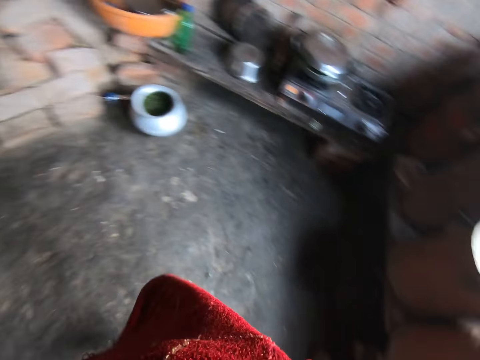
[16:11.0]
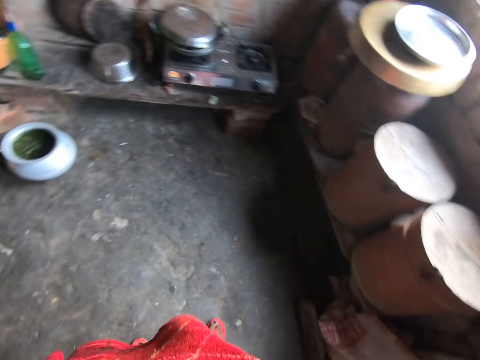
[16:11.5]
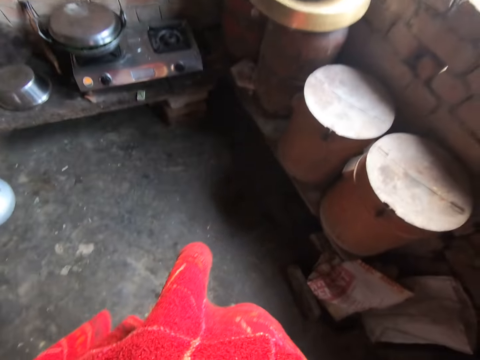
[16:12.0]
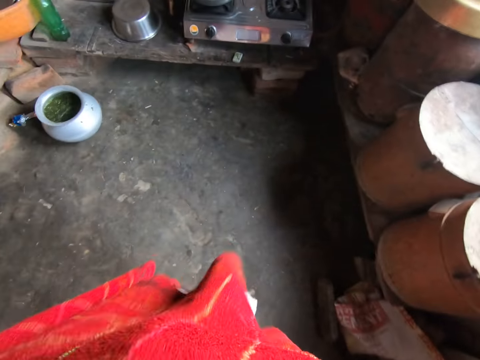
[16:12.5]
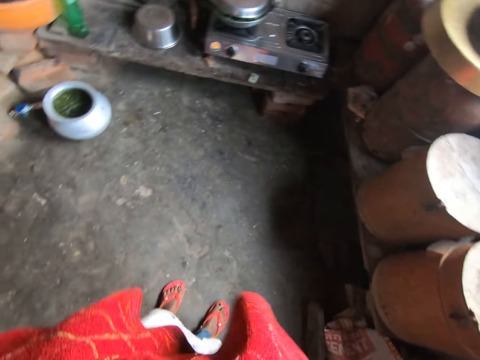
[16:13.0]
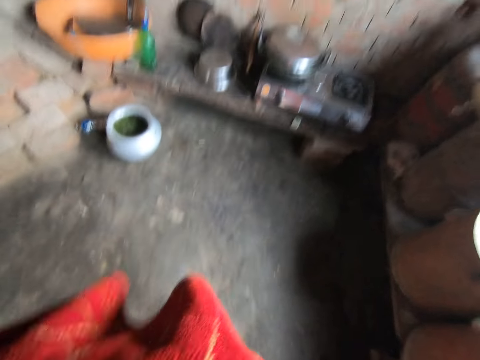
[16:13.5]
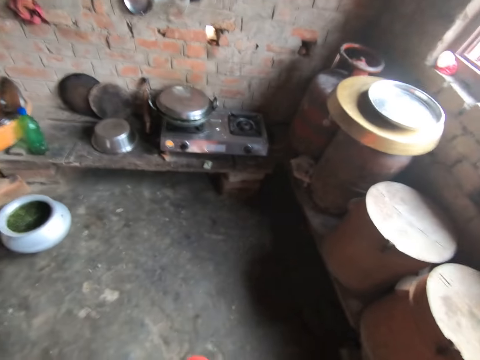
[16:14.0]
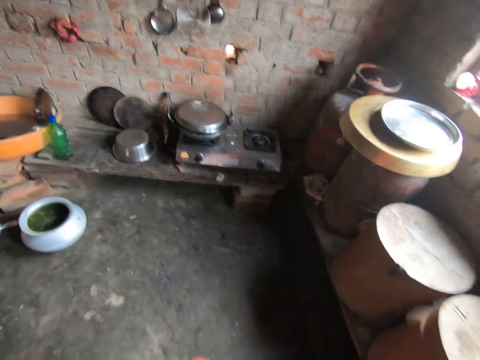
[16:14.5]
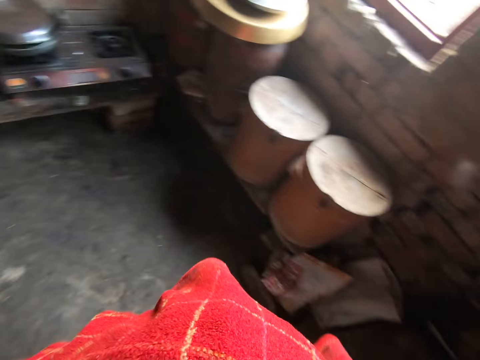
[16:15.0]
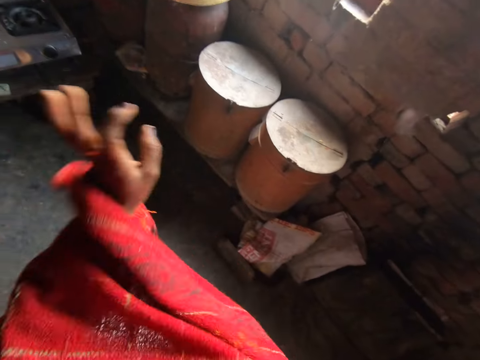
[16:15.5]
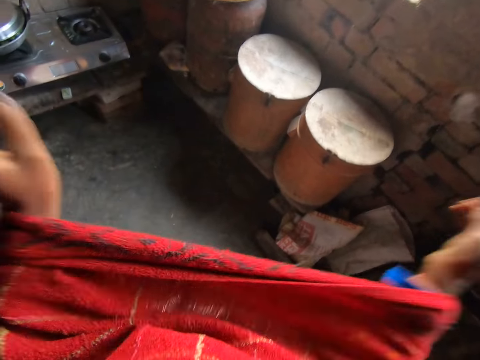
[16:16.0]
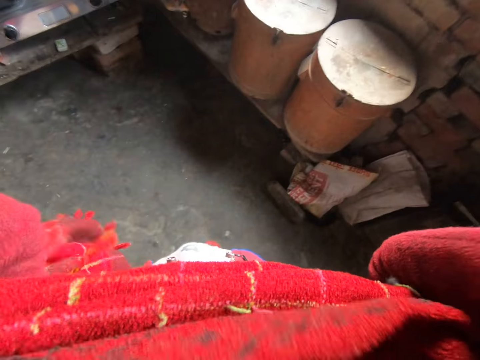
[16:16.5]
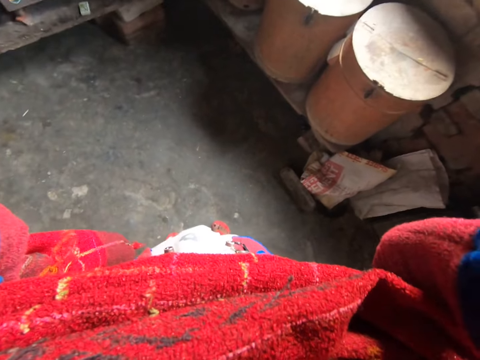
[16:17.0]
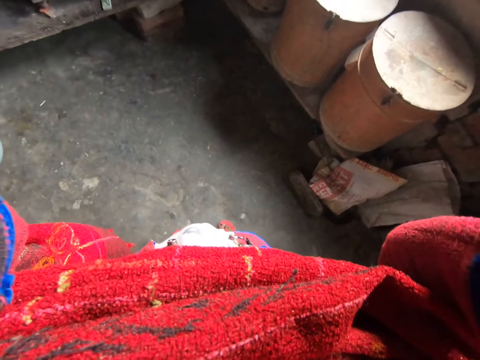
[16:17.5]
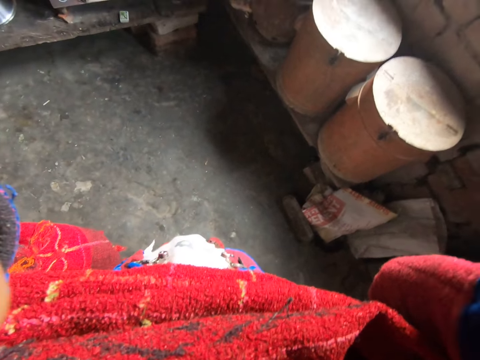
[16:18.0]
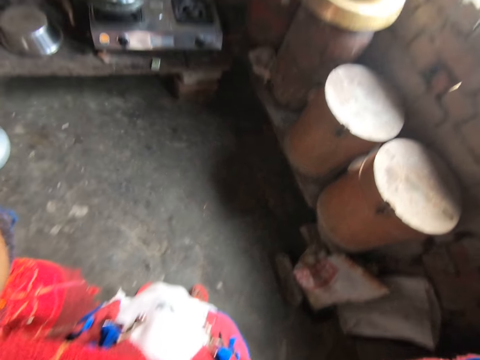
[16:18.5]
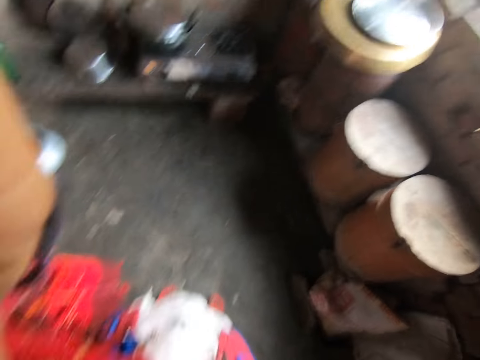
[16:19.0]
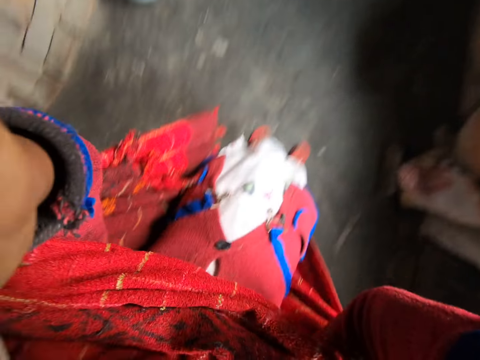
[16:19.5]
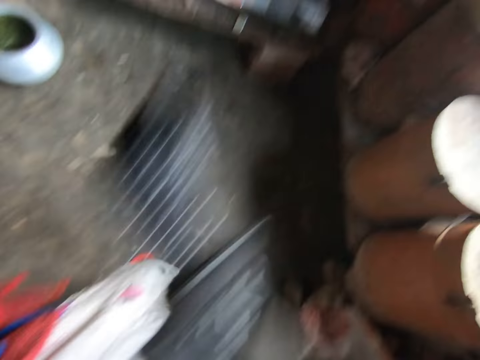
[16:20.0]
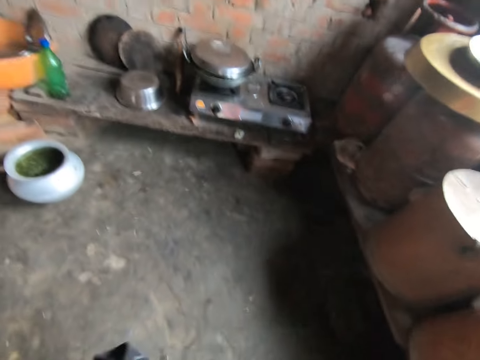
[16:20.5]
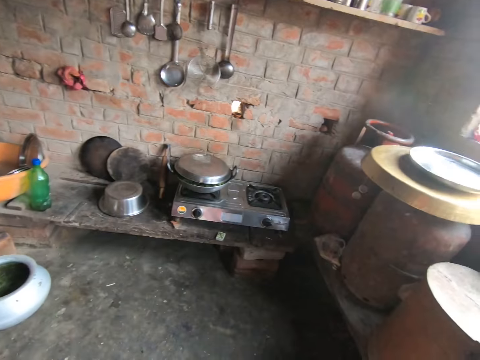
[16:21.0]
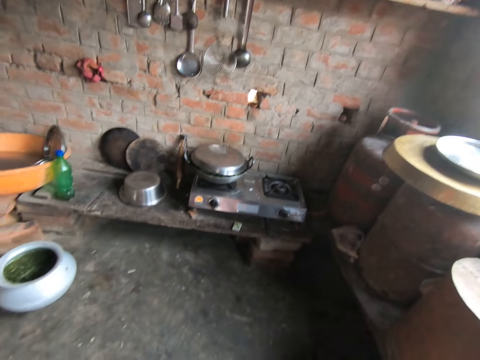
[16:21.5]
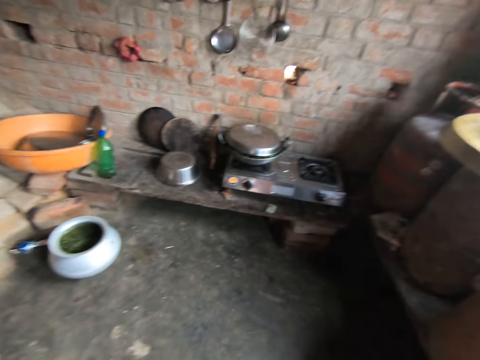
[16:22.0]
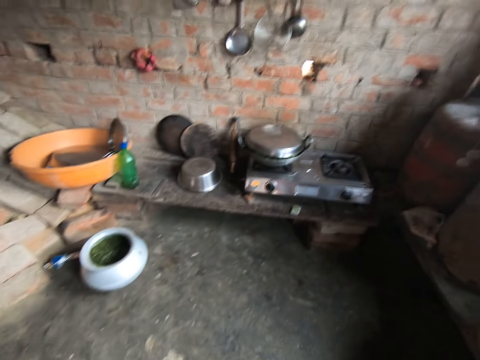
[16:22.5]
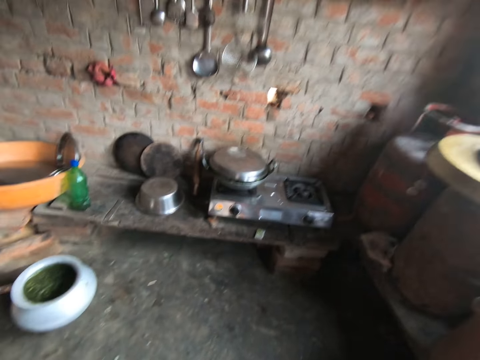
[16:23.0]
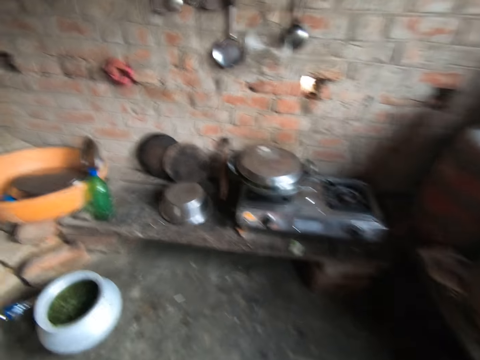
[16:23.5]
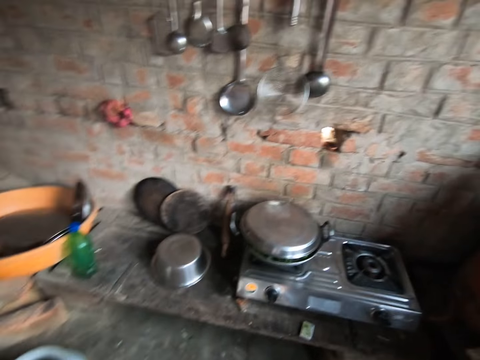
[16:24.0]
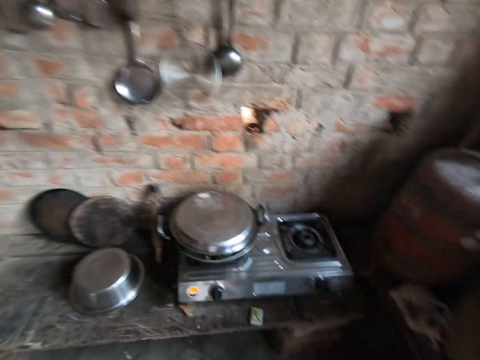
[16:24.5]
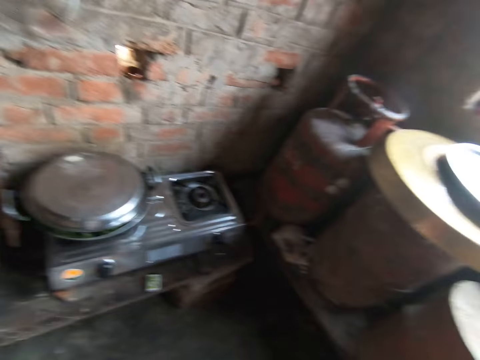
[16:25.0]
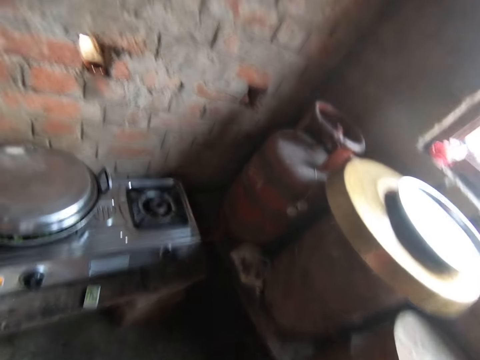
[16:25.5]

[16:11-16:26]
The camera wearer converses. They adjust the camera with both hands.

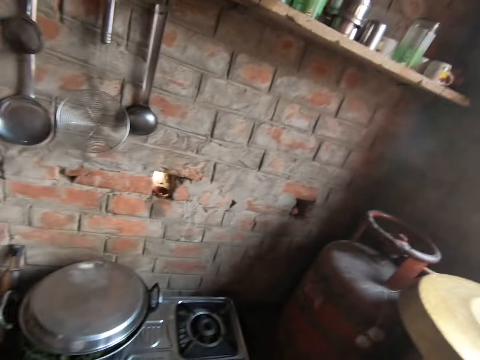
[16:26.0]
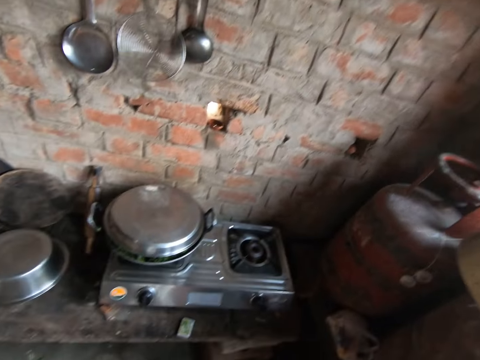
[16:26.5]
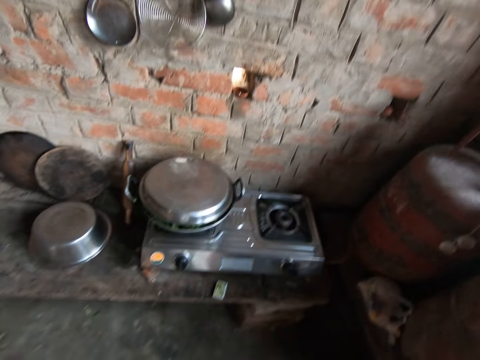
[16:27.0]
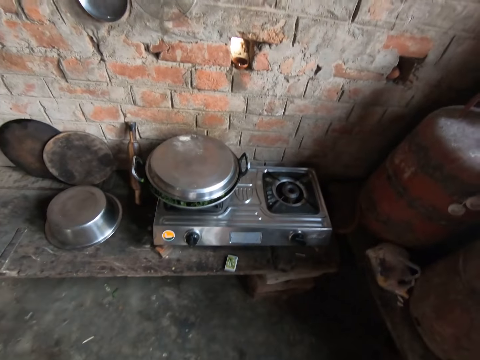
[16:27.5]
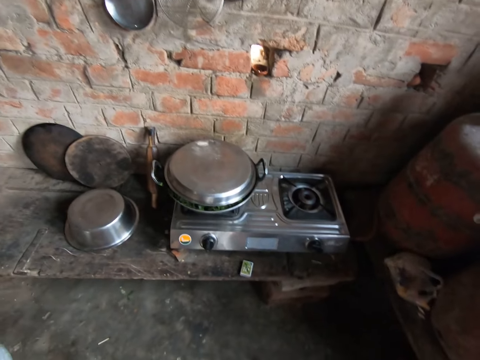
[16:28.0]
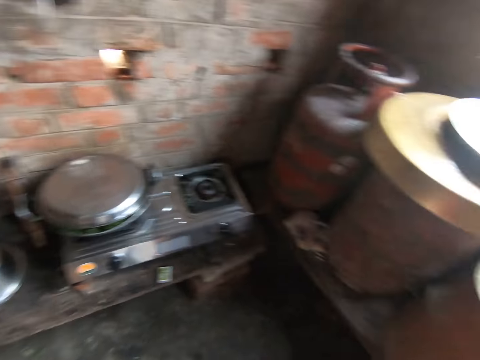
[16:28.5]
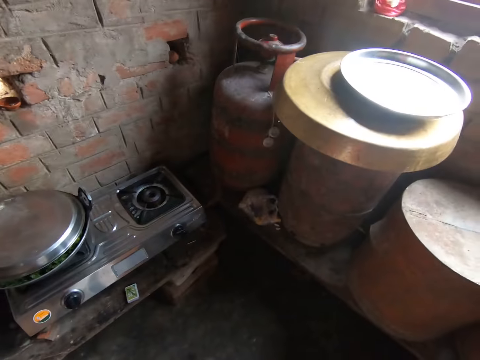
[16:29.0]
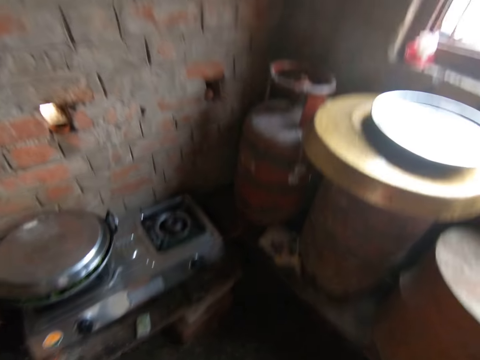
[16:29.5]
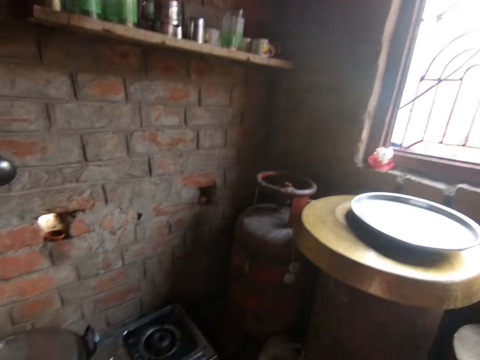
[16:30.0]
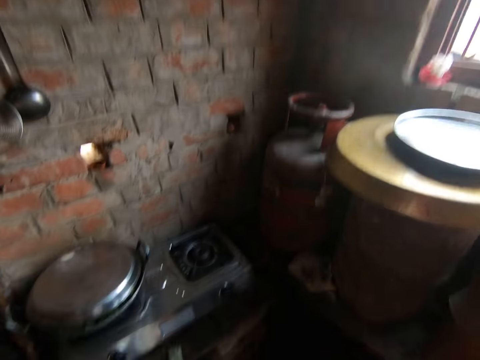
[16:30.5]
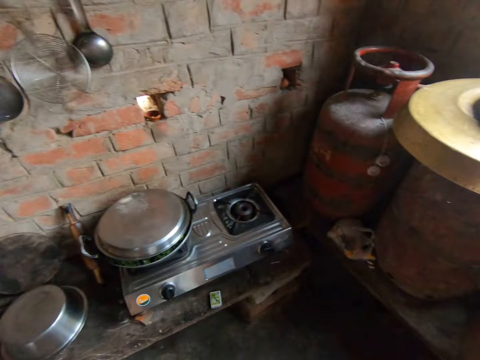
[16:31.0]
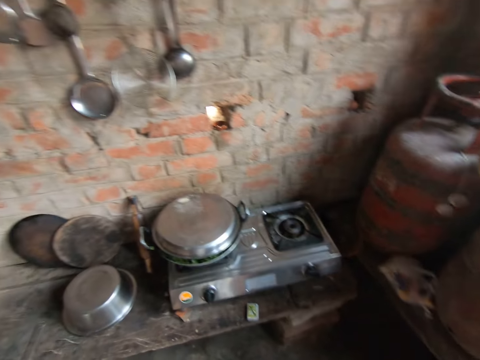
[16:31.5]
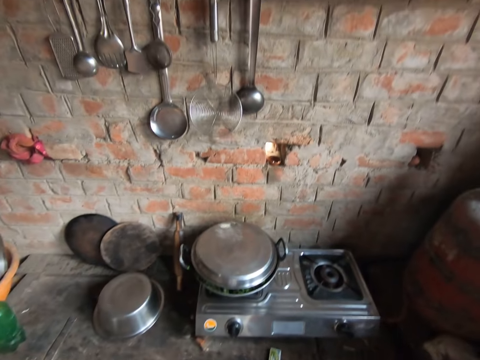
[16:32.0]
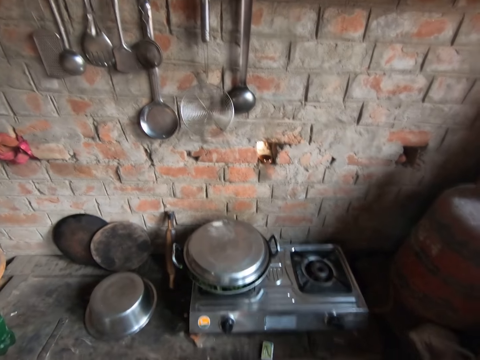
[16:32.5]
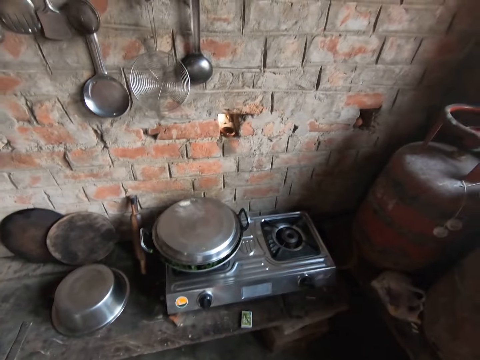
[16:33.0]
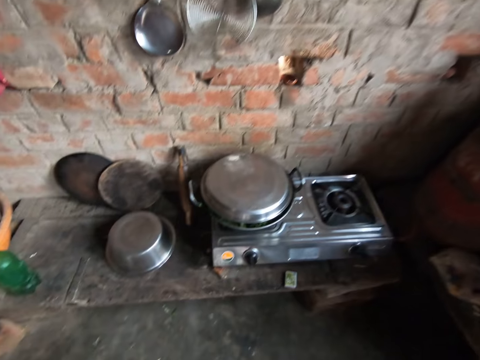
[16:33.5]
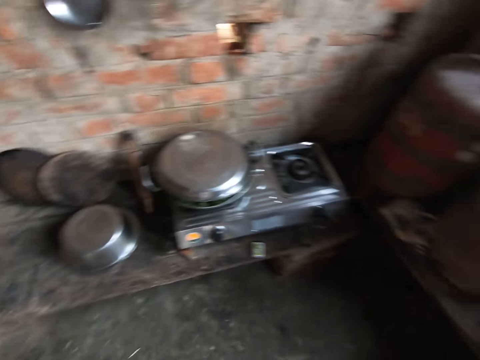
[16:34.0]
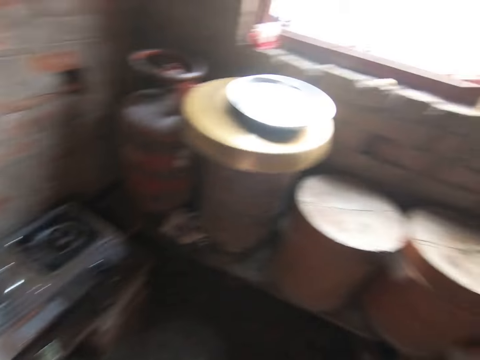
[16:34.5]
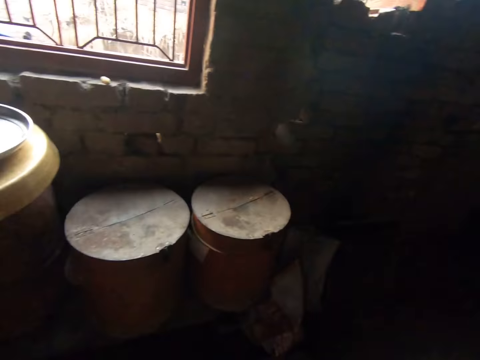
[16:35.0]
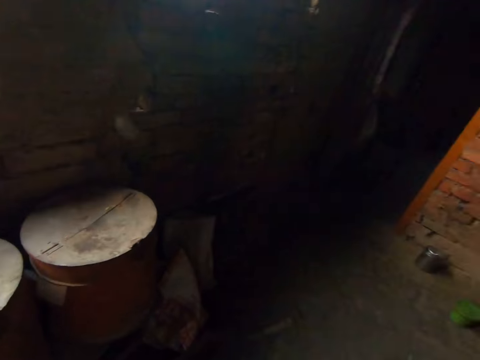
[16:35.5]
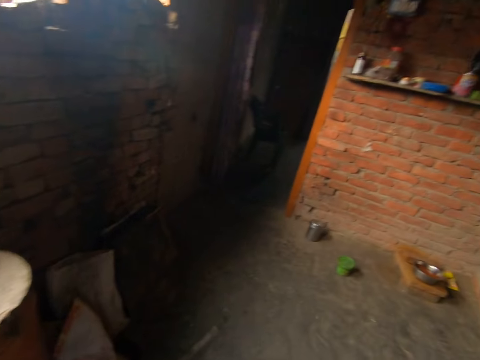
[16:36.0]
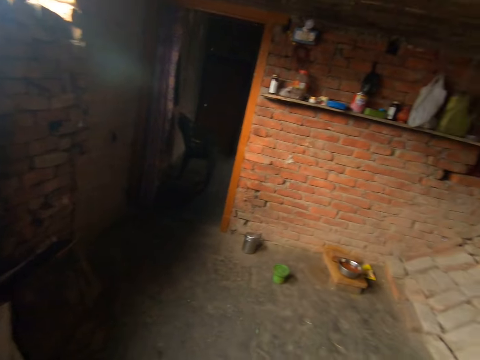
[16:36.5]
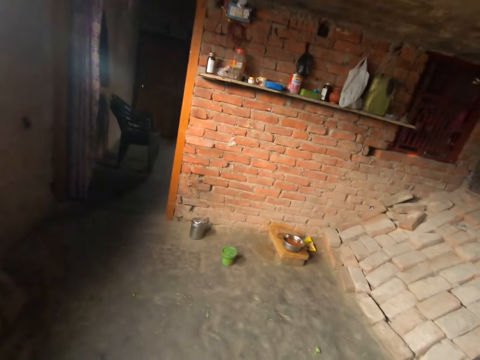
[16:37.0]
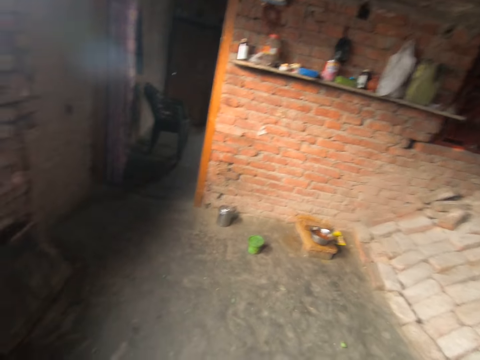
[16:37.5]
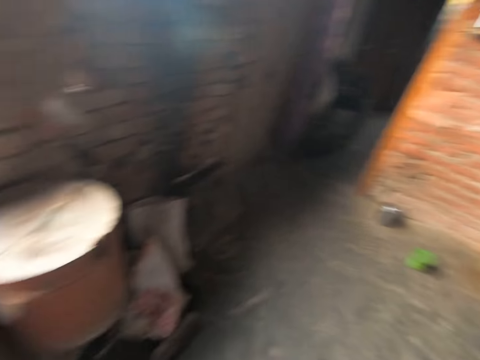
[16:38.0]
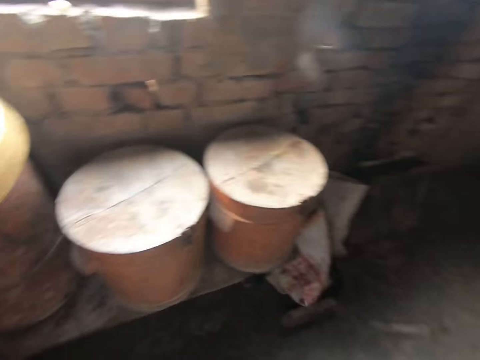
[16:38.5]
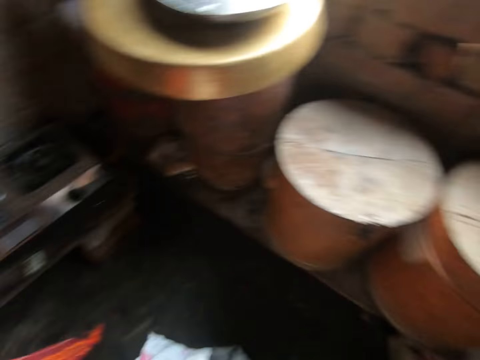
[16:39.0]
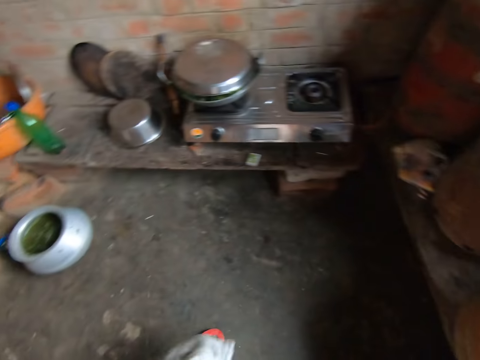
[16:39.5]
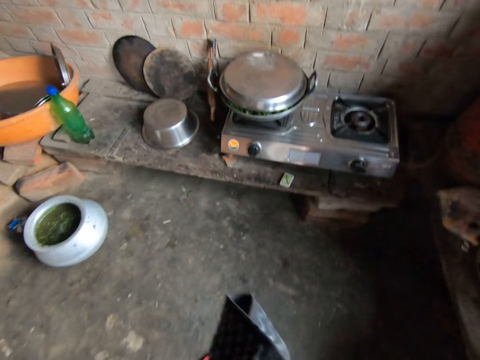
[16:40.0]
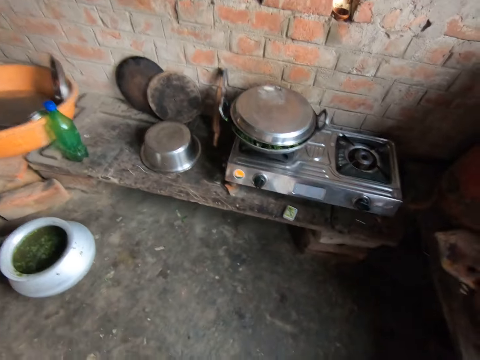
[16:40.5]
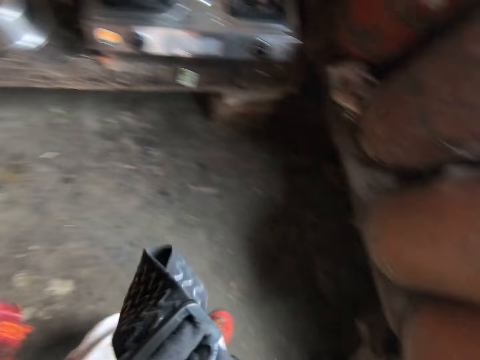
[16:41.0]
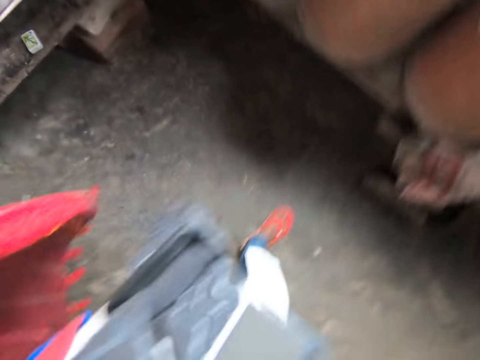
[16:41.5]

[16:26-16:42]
The camera wearer looks around.
